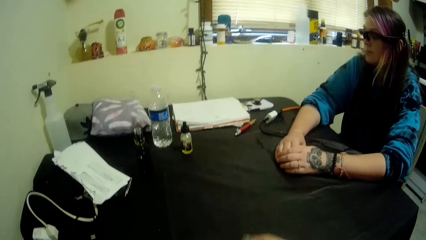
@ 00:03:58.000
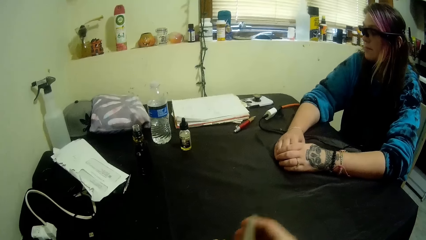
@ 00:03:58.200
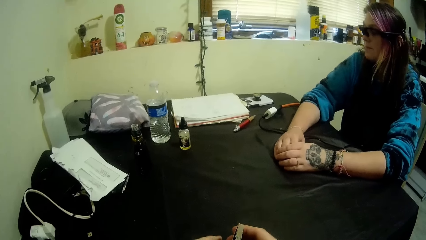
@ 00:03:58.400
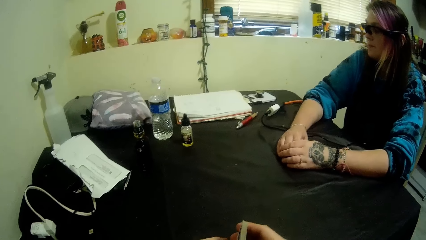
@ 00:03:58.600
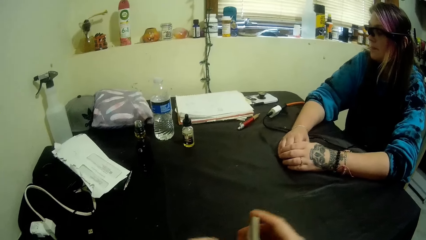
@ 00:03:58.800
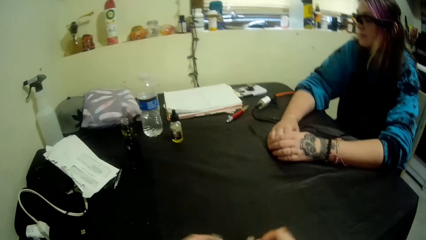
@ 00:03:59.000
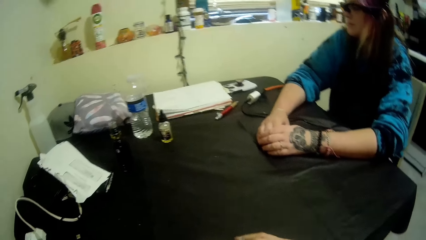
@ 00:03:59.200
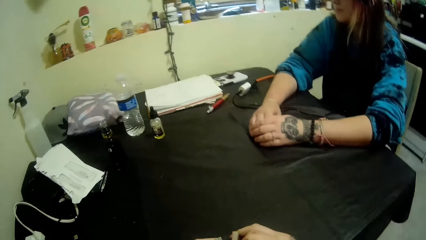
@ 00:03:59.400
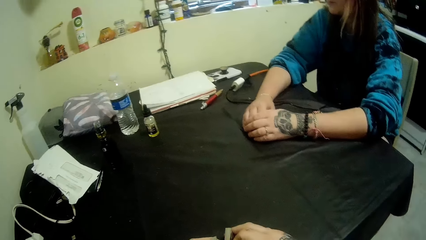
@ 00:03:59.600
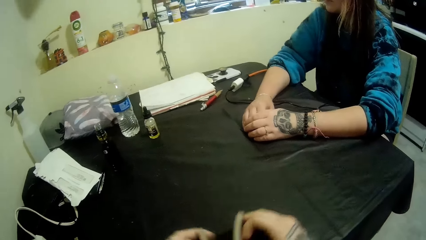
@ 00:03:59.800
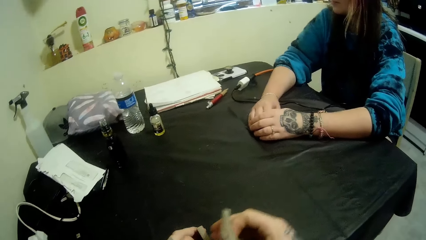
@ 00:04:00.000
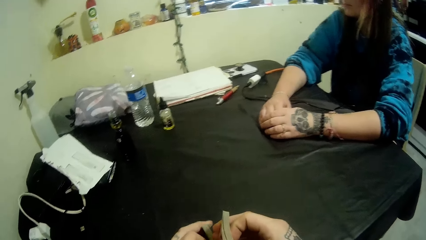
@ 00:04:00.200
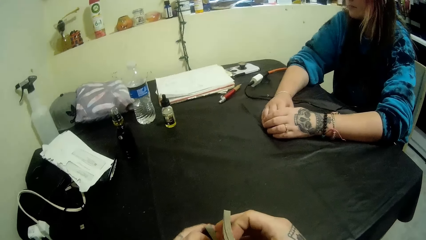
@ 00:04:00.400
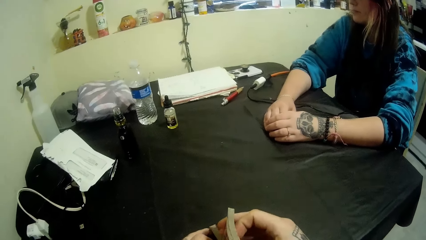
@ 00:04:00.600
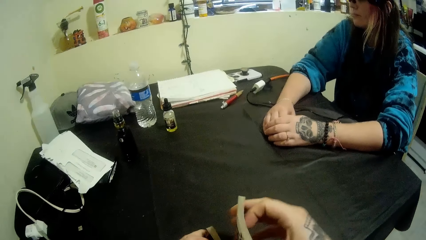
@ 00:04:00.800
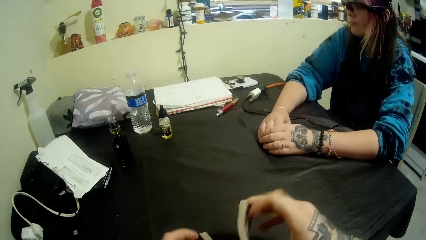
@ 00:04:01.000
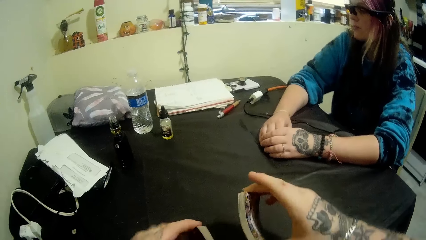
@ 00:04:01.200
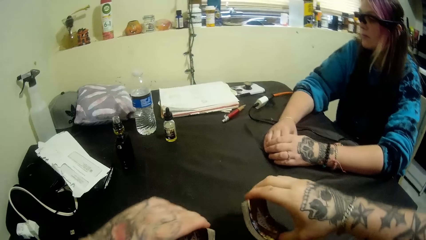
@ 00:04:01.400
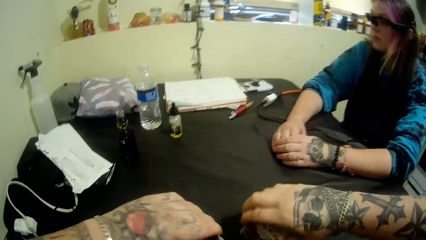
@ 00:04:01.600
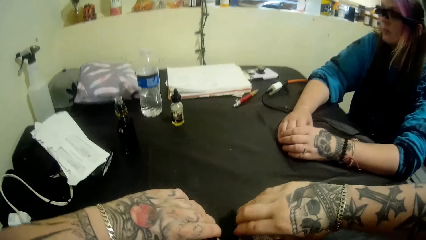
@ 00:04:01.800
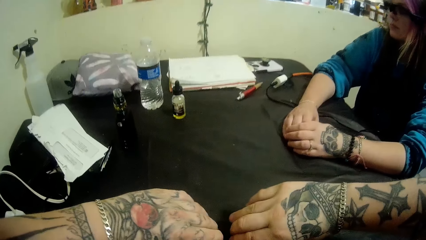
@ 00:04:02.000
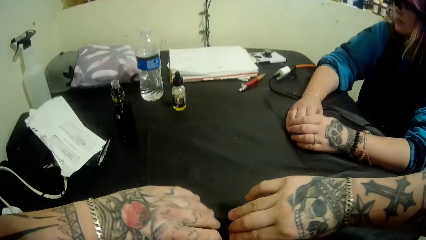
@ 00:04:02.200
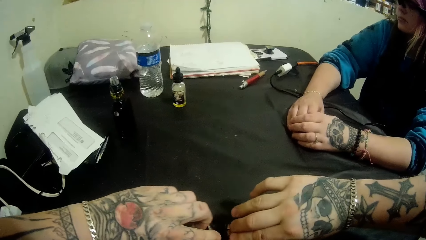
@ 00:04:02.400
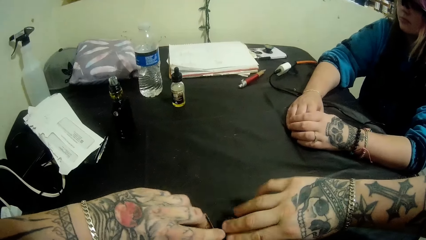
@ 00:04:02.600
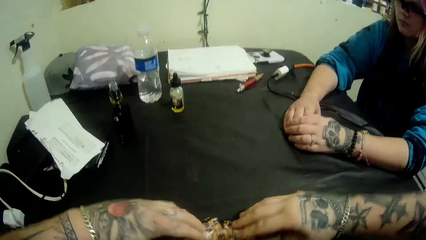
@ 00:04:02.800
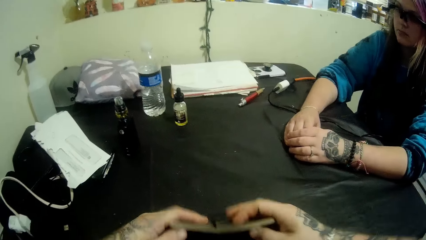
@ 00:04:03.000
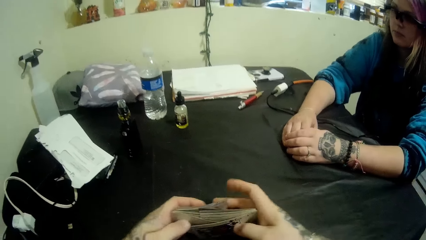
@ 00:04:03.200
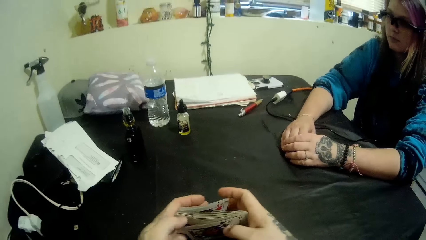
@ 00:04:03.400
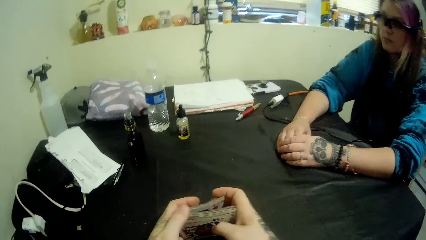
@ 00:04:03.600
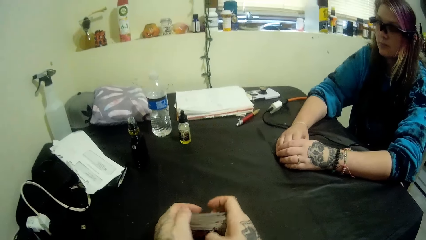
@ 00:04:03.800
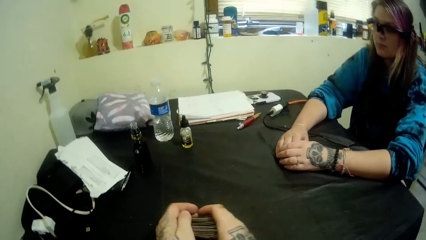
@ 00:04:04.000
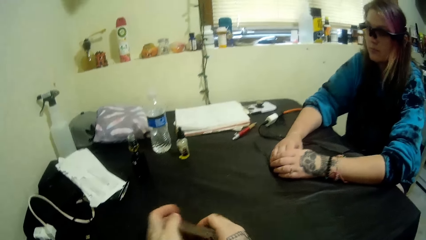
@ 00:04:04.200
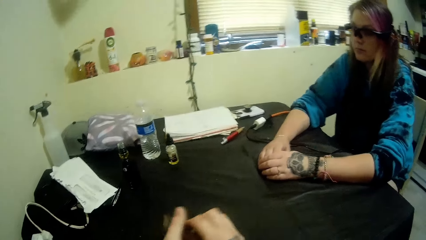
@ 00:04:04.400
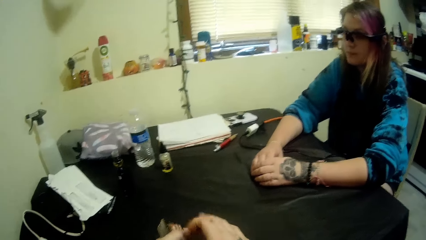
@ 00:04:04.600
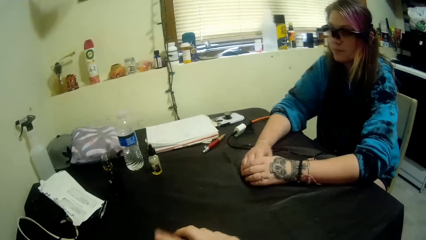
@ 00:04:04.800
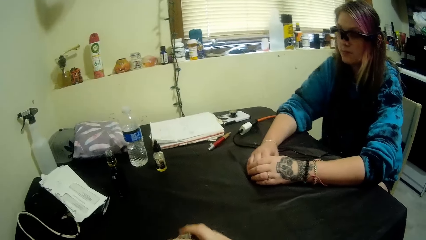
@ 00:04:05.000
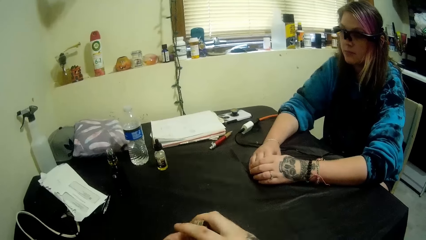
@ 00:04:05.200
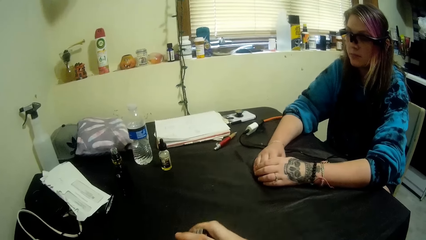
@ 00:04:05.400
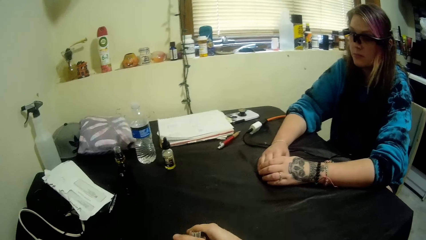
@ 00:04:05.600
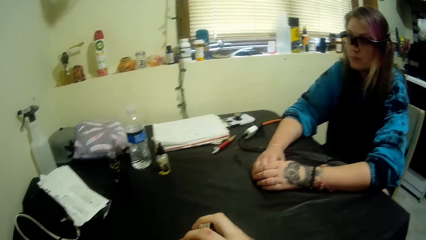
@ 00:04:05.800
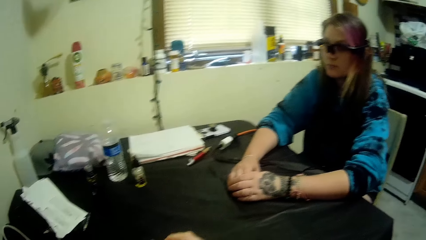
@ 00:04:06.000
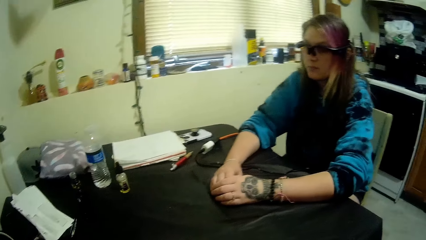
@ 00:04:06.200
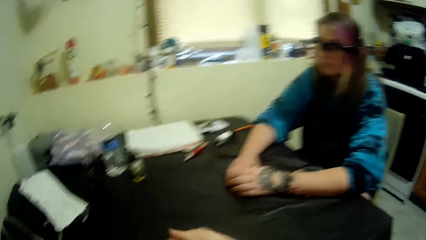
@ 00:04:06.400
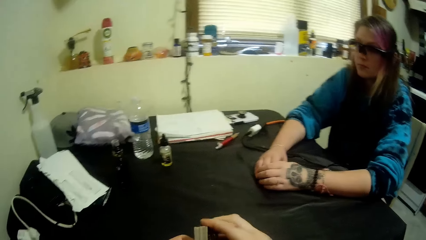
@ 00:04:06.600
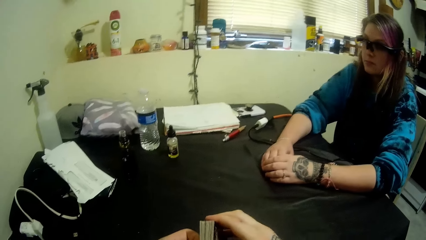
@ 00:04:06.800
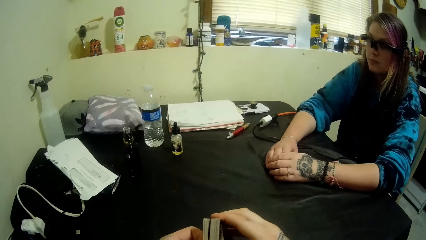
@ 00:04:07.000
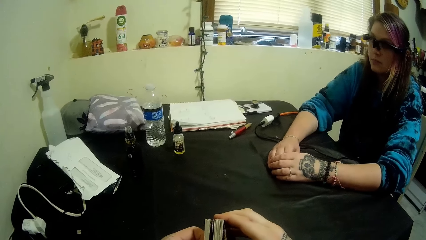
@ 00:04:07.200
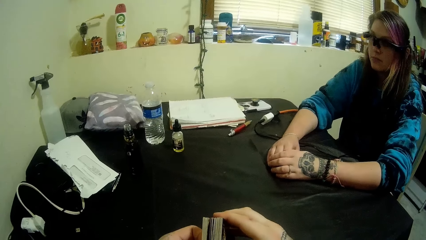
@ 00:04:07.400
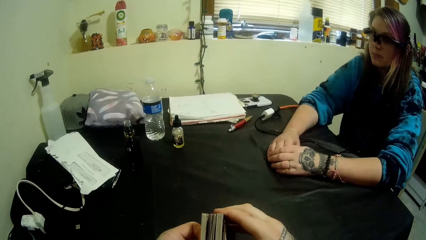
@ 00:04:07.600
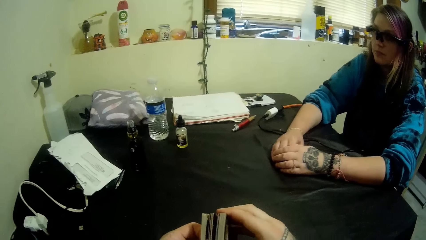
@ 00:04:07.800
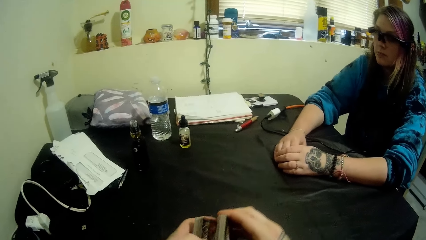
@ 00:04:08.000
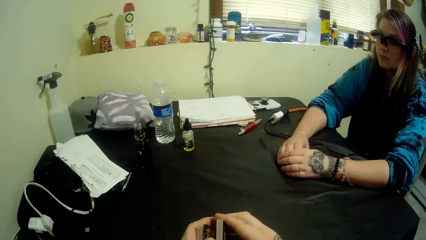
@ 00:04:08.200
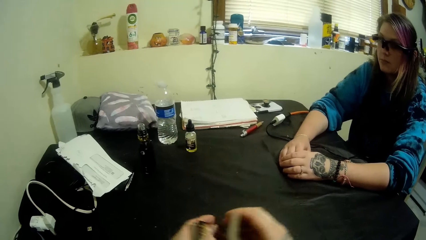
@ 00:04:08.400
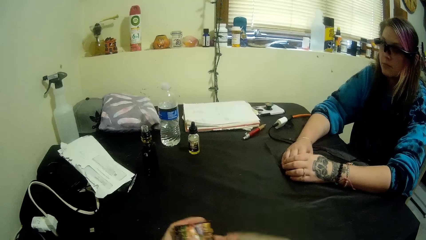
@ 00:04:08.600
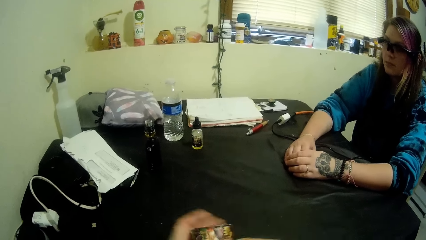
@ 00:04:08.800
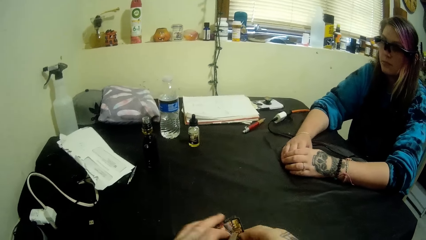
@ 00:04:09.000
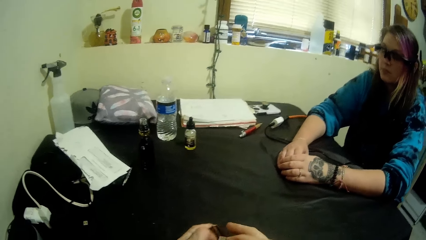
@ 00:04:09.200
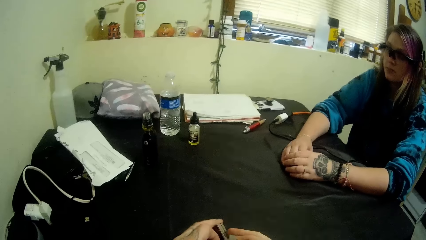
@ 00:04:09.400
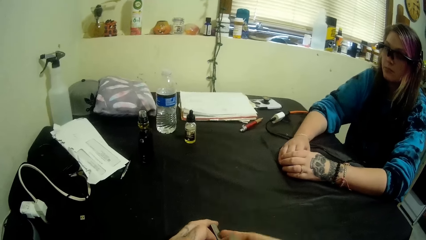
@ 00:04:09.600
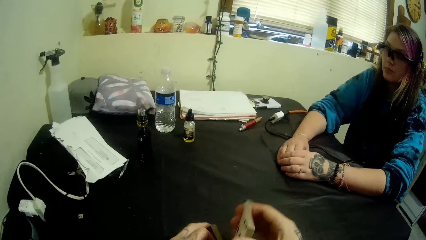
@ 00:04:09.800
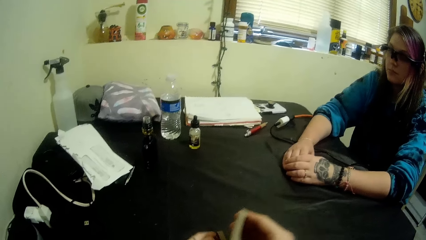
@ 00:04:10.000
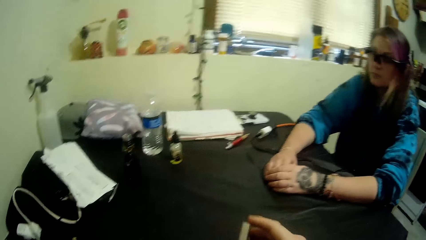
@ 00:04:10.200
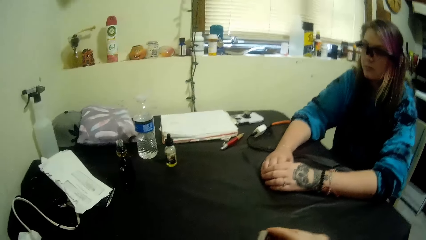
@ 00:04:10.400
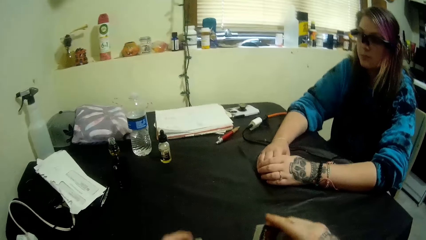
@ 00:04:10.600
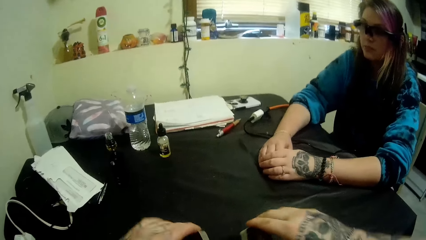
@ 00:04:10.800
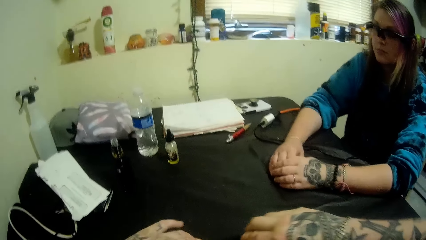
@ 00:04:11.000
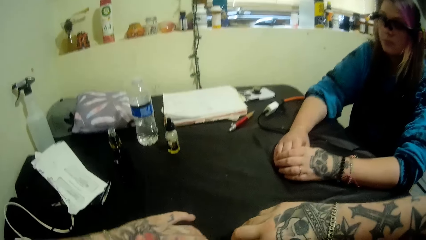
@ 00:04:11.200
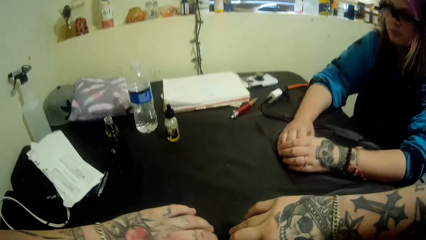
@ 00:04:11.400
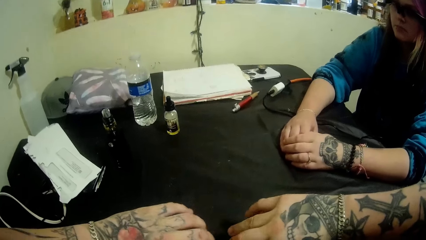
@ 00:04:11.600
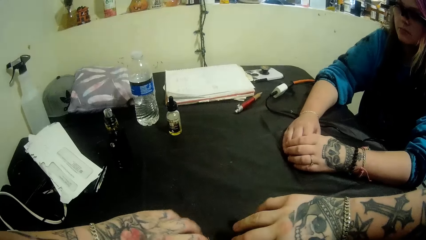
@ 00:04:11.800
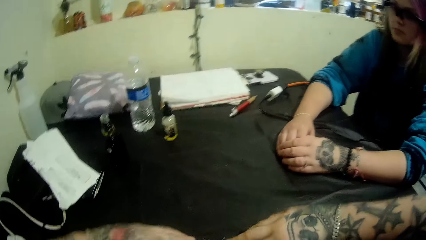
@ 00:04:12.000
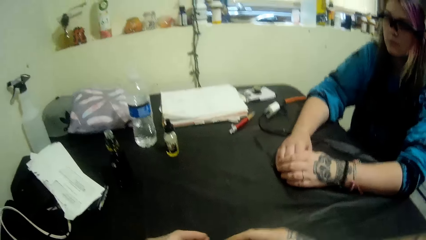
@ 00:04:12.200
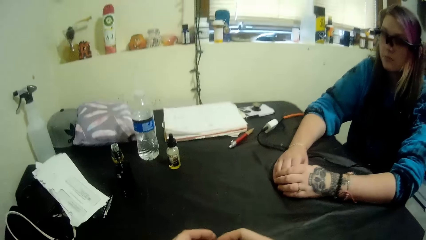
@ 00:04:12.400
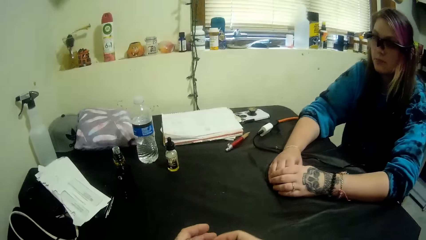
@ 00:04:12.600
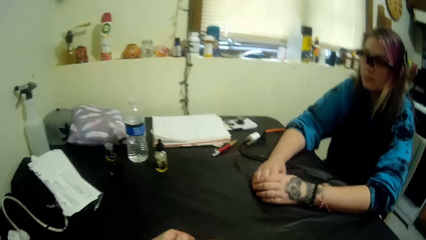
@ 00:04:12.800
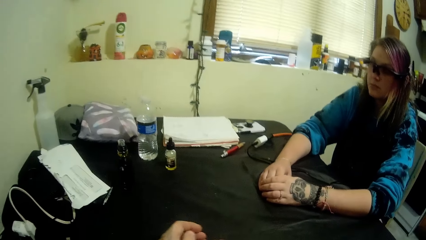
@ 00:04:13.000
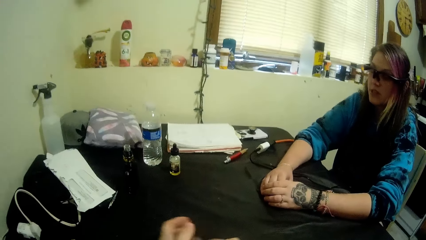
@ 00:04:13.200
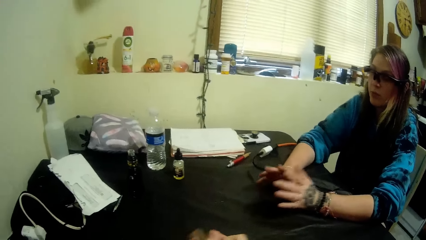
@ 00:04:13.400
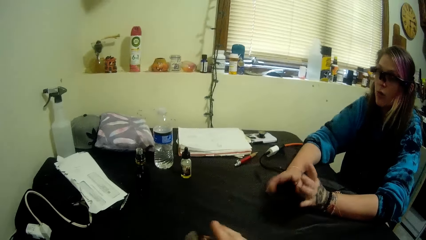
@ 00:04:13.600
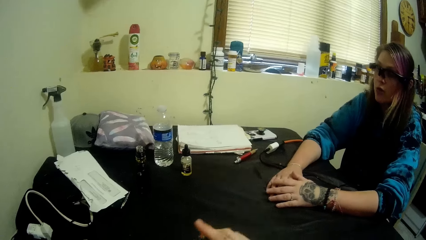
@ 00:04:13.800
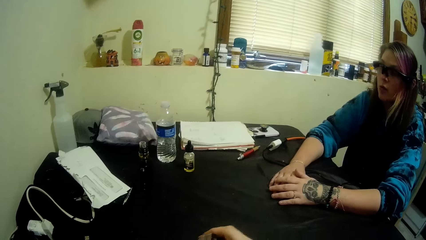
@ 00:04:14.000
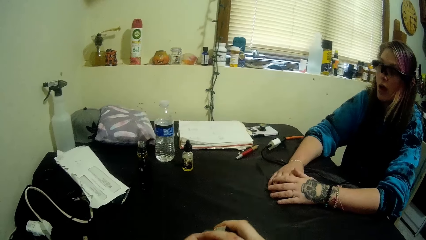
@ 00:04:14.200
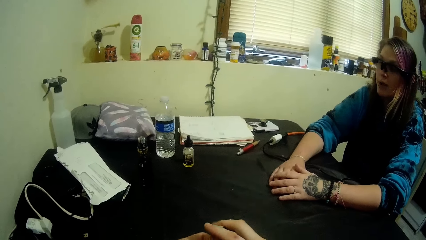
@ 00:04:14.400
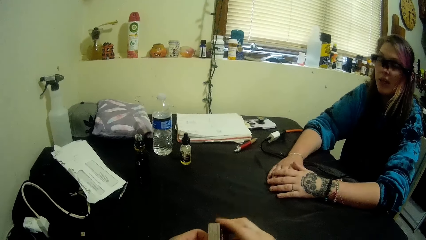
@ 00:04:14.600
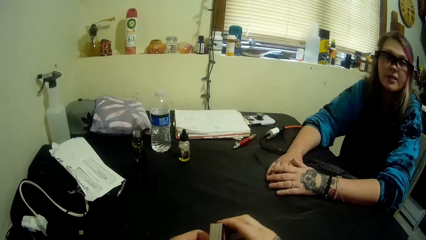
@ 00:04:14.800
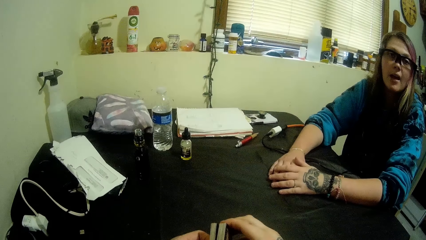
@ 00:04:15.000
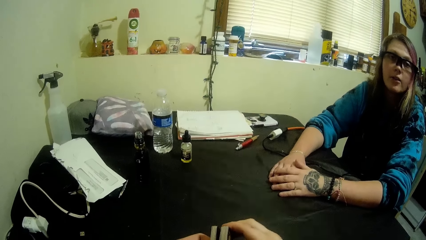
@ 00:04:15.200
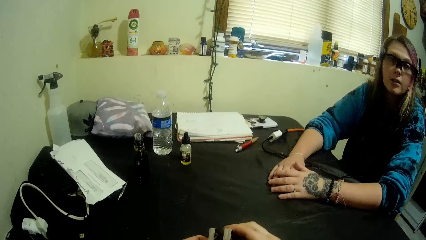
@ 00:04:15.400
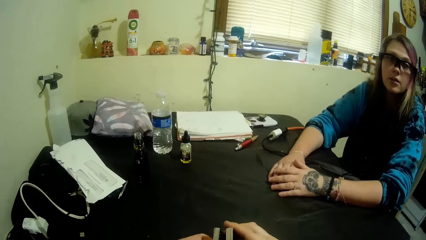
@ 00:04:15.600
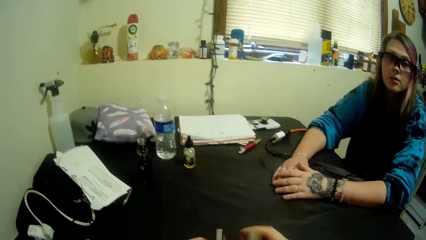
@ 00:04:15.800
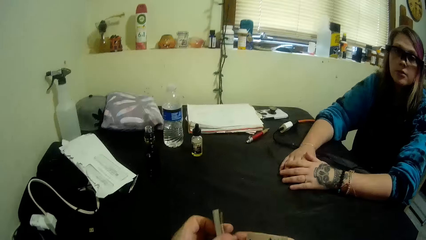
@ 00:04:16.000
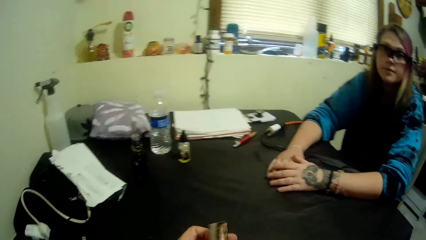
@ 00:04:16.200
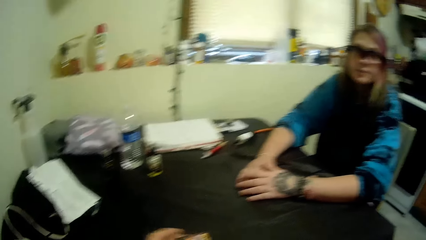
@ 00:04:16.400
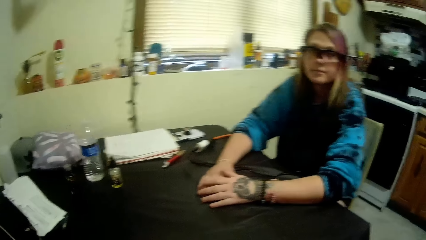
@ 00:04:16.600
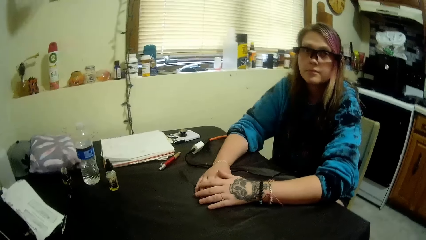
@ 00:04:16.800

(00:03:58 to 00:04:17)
The camera wearer moves cards. They lift the cards. They move the cards. They put the cards on the table and run the cards. They mix the cards. They hold the cards. They separate the cards. They hold the cards. They hit the cards. They put the cards on the table and run the cards. A lady moves her hands. The camera wearer separates the cards.
